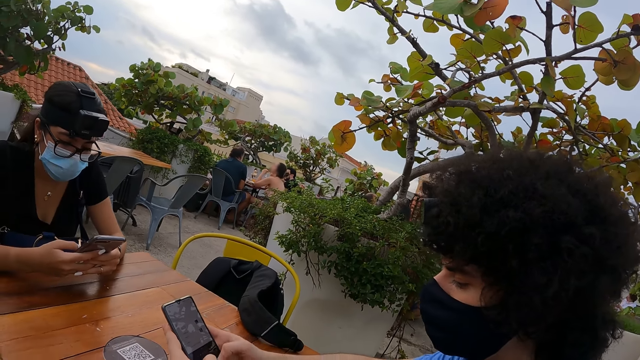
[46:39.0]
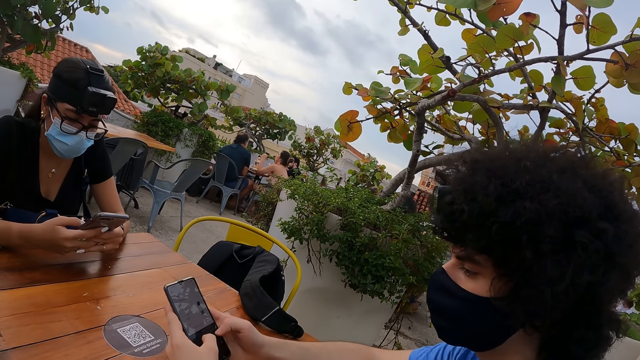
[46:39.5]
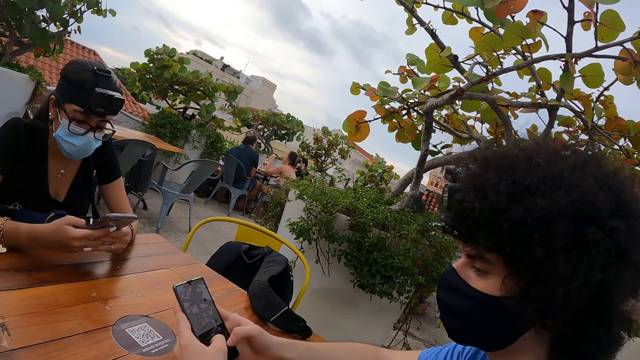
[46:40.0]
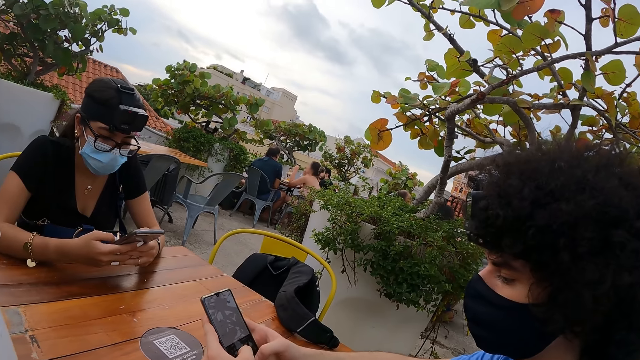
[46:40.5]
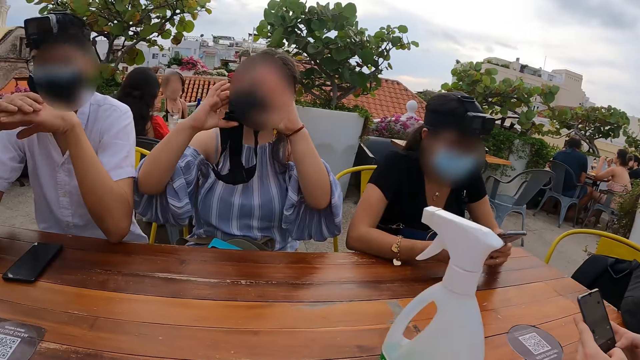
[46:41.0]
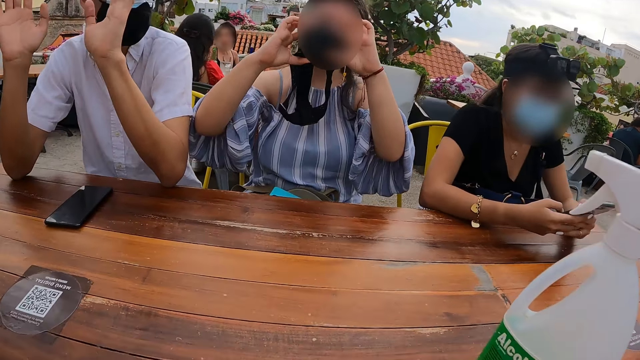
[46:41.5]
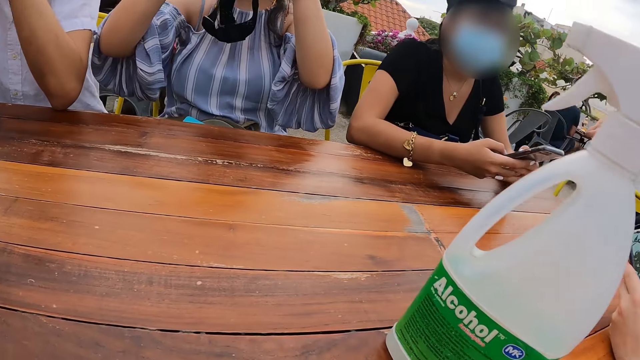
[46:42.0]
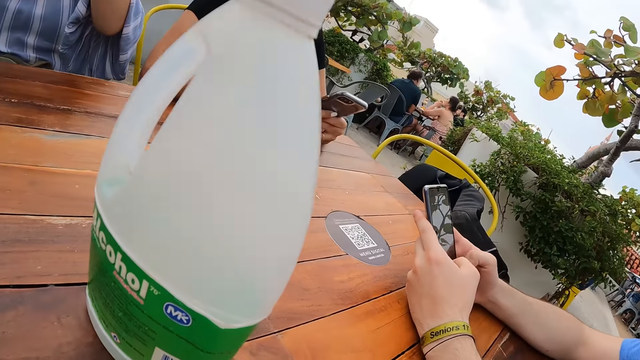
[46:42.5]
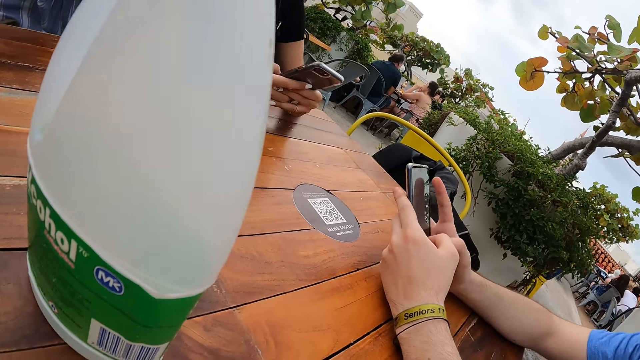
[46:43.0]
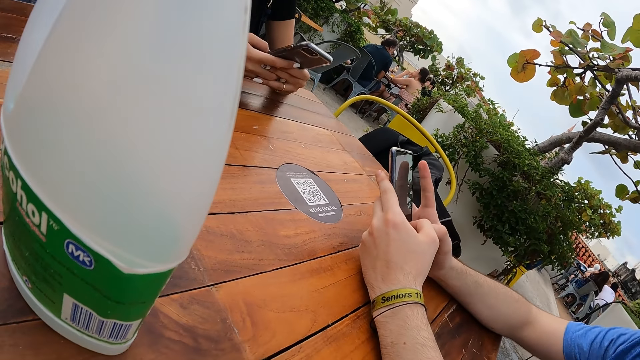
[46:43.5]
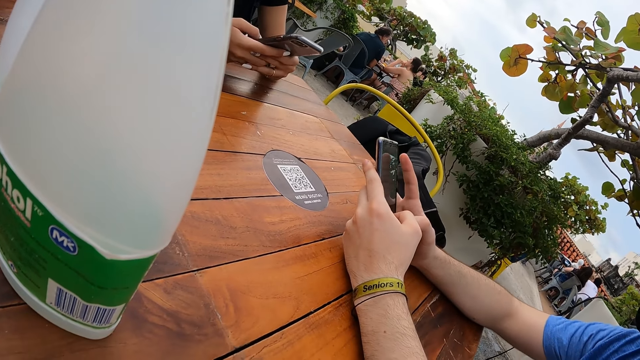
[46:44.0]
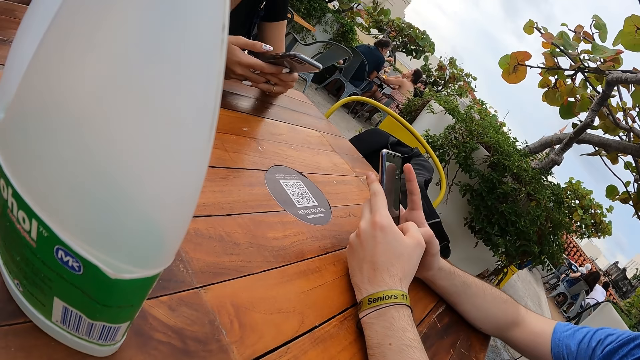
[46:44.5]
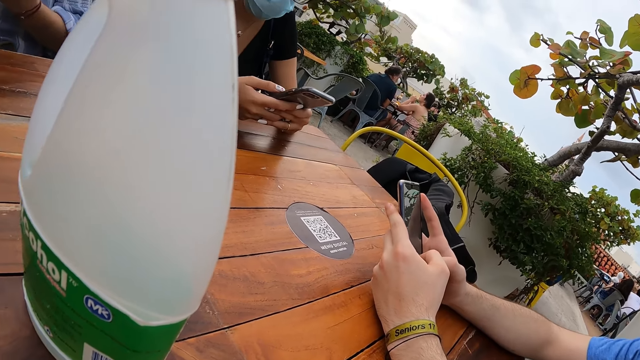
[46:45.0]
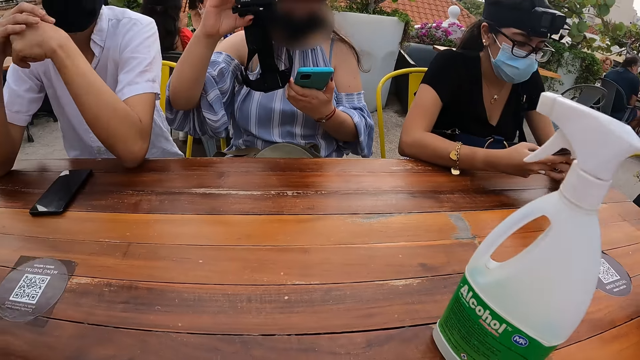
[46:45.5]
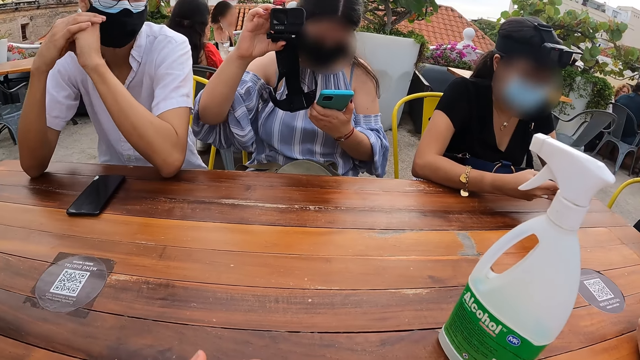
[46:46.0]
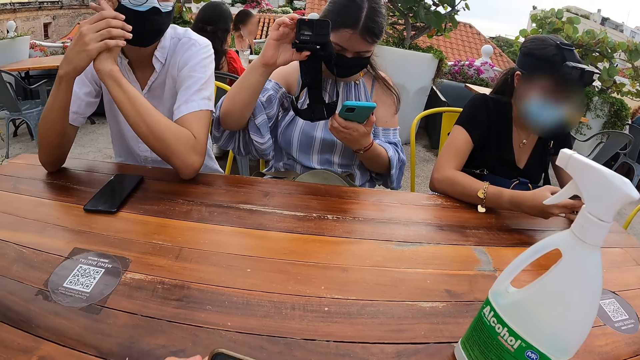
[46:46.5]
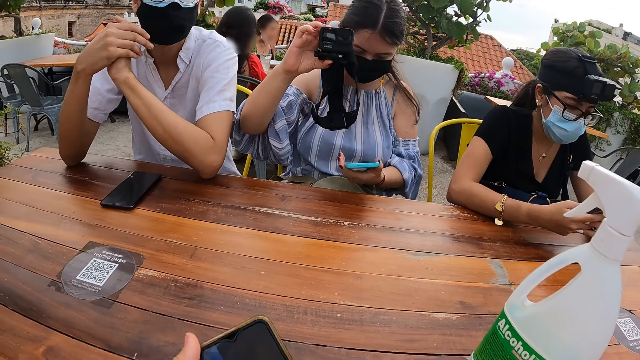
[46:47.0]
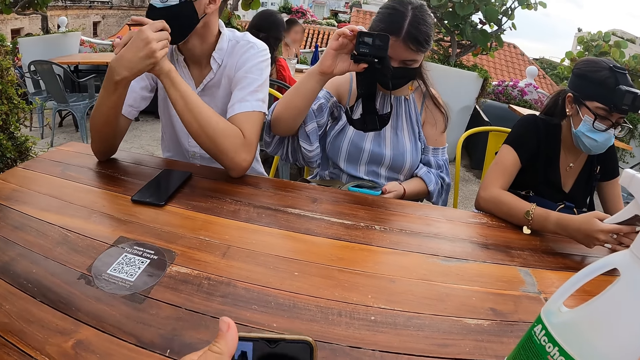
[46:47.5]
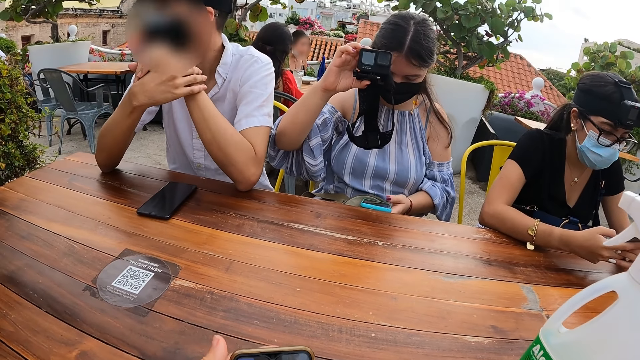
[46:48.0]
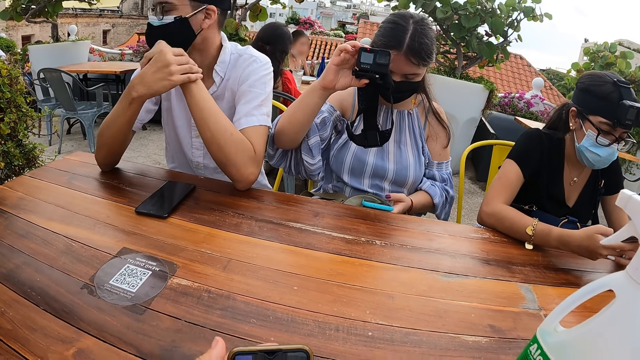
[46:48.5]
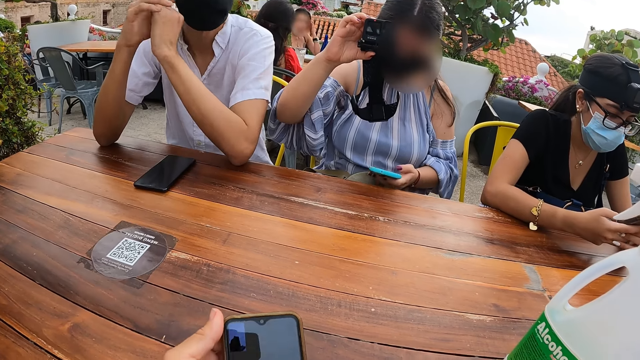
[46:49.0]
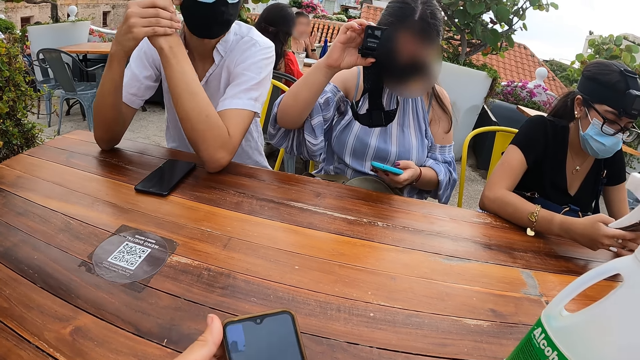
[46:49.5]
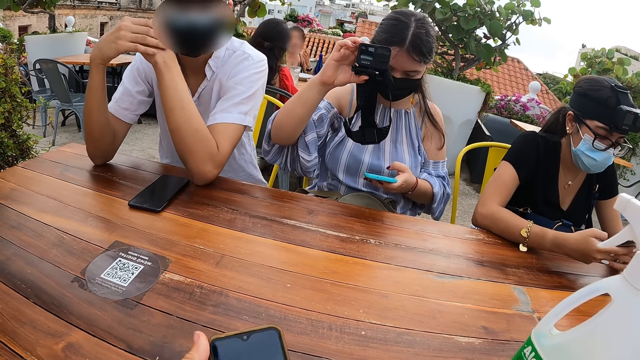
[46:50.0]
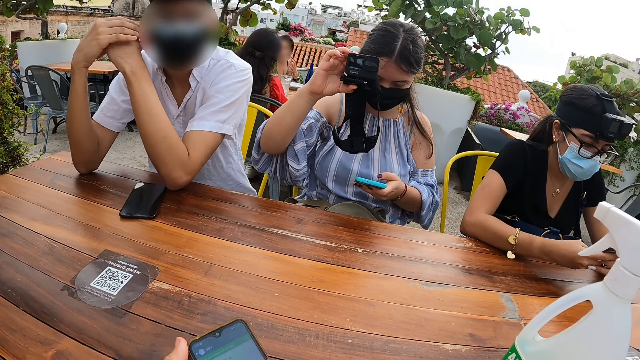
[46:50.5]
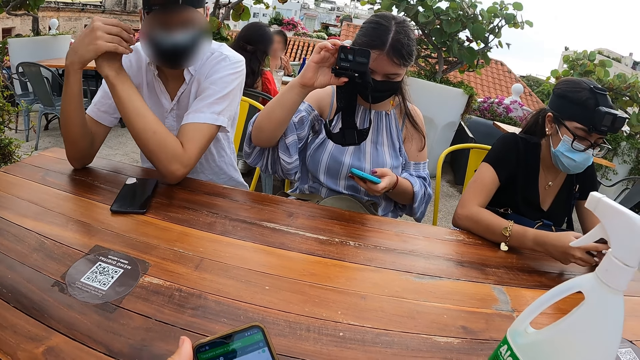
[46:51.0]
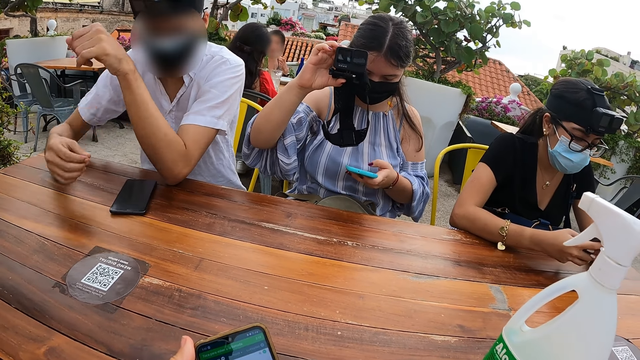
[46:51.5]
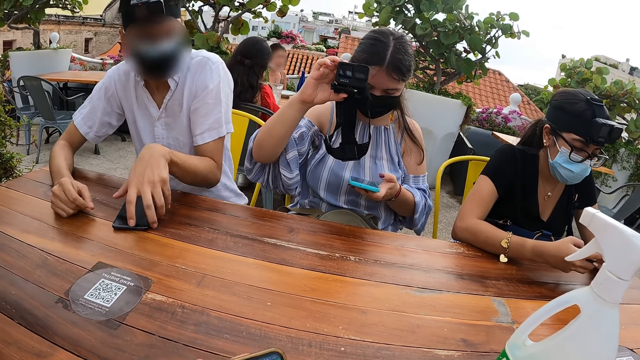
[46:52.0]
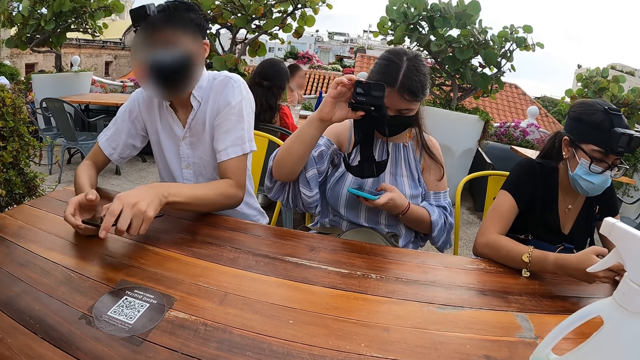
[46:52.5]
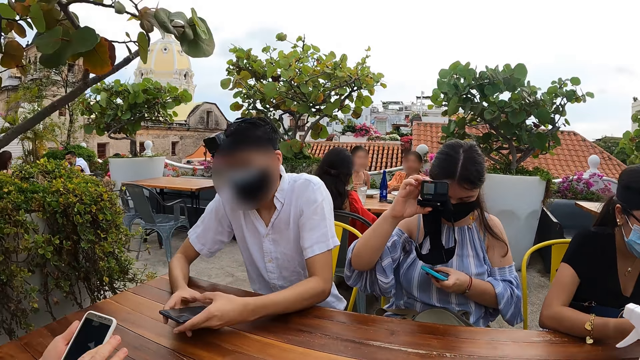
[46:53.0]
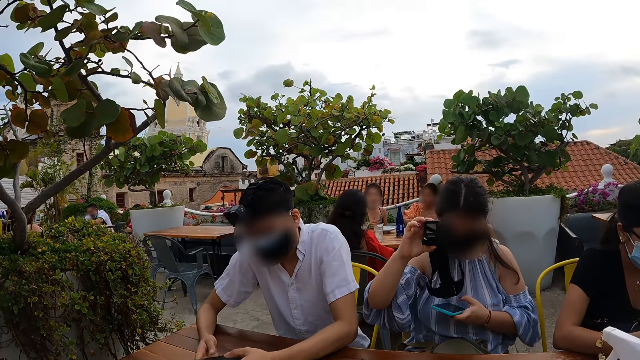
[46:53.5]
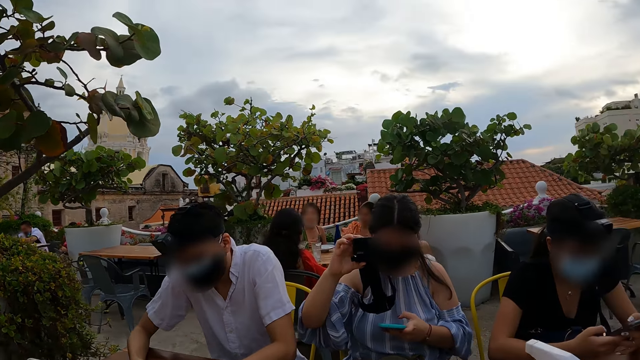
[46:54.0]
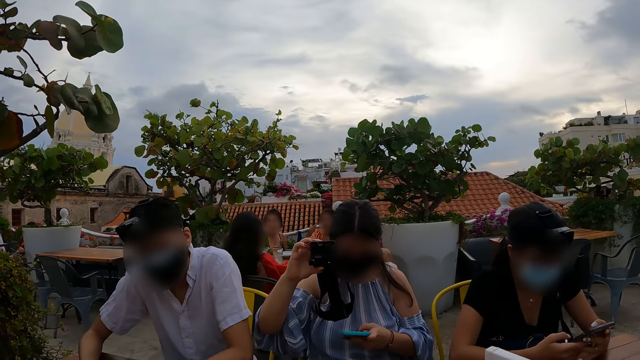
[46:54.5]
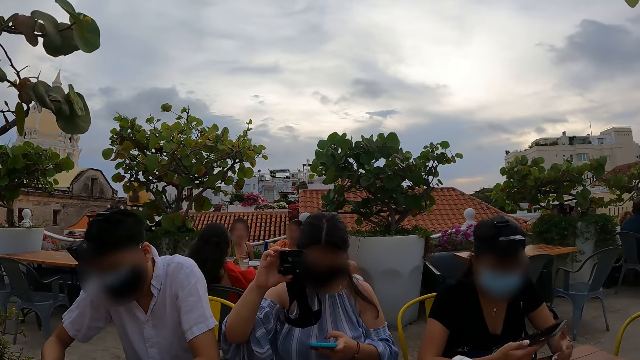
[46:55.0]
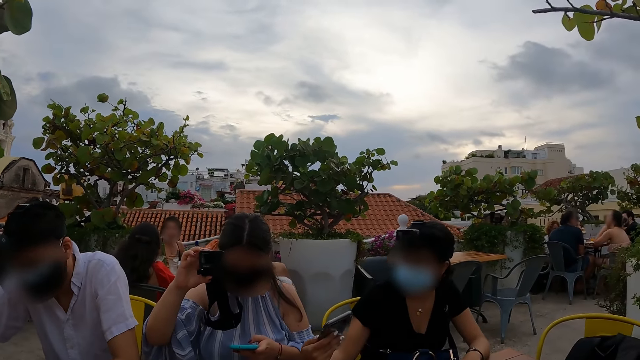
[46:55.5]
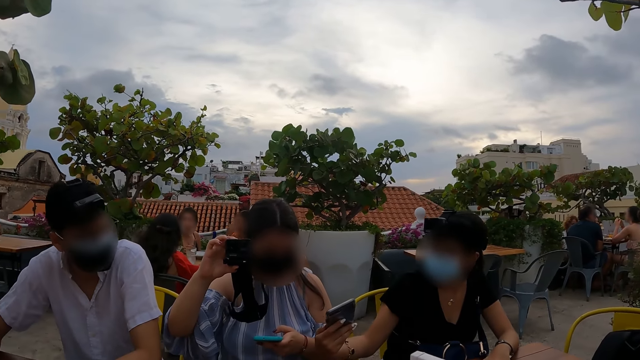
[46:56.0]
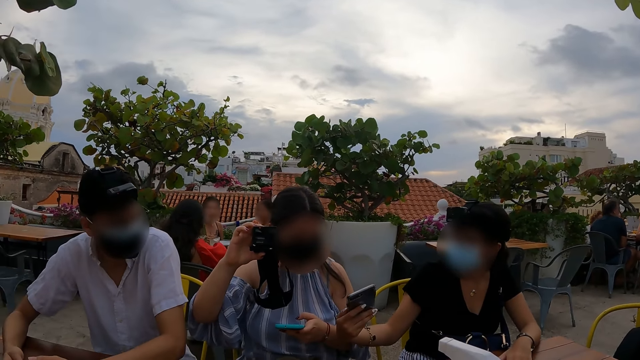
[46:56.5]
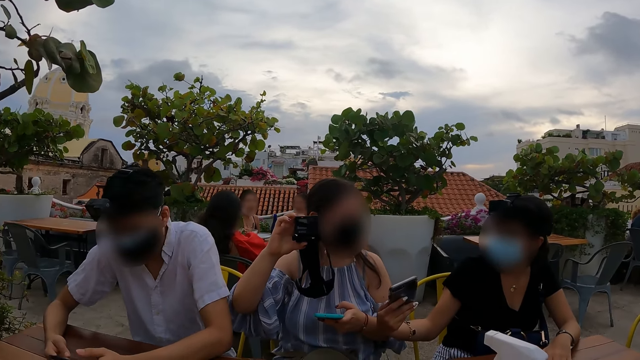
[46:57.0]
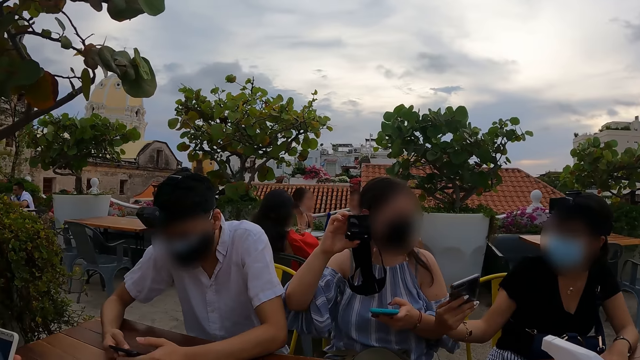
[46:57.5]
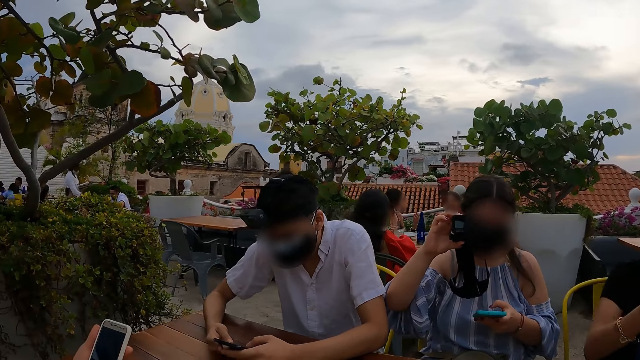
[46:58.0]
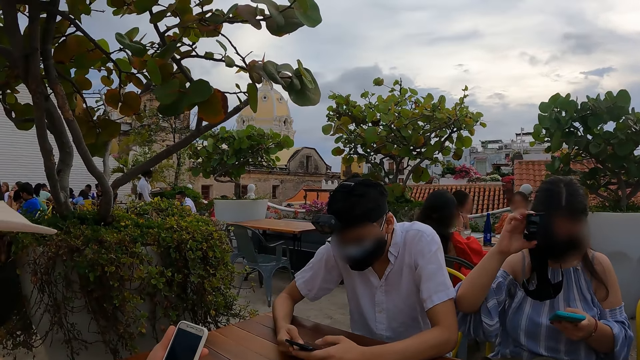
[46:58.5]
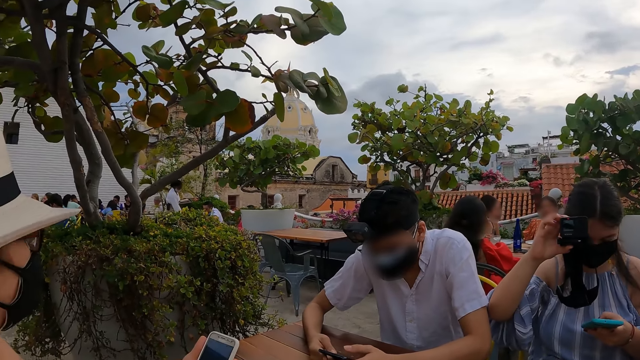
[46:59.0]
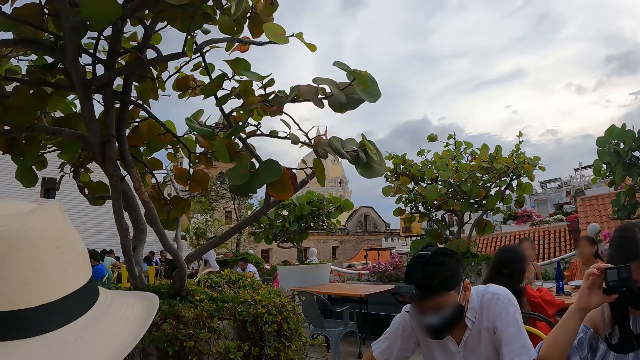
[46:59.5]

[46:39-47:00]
A person holds the camera. Another person converses with the camera wearer. The camera wearer looks around. They look at the phone and touch the phone. They scroll the phone. The other person picks the phone from the table. The camera wearer looks around.
